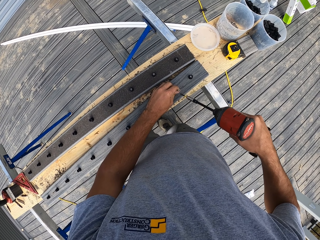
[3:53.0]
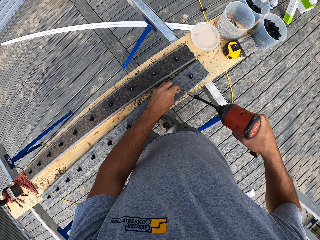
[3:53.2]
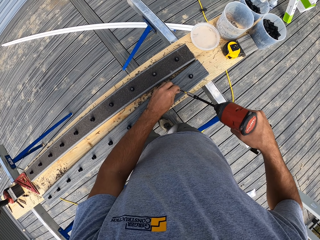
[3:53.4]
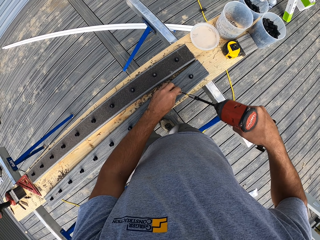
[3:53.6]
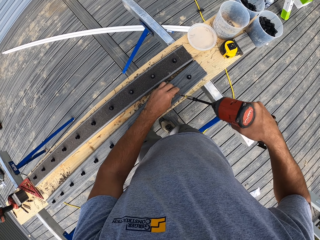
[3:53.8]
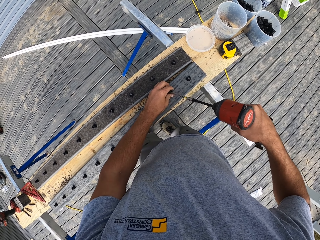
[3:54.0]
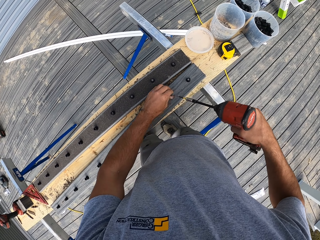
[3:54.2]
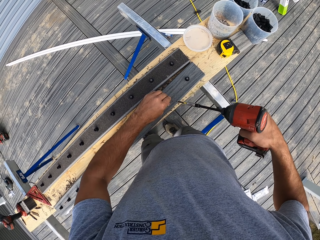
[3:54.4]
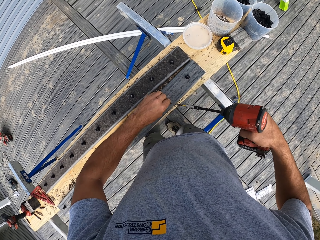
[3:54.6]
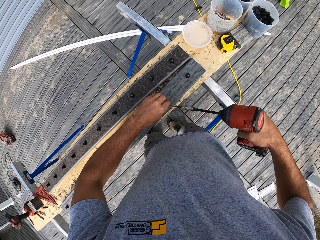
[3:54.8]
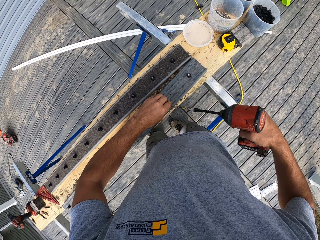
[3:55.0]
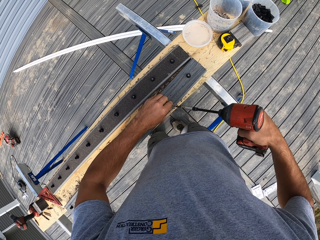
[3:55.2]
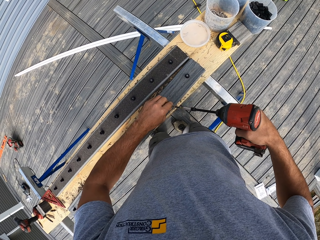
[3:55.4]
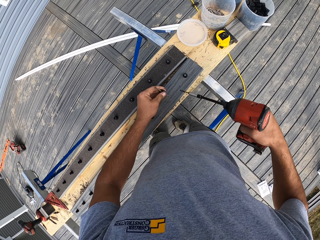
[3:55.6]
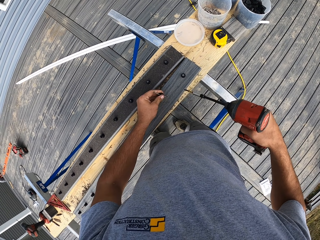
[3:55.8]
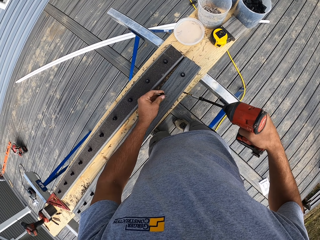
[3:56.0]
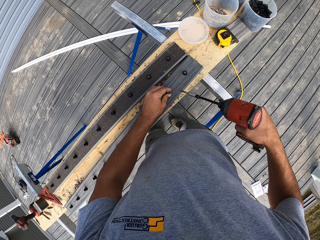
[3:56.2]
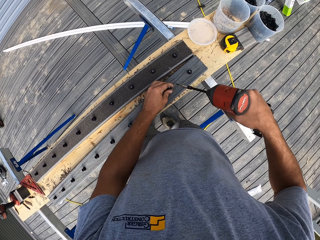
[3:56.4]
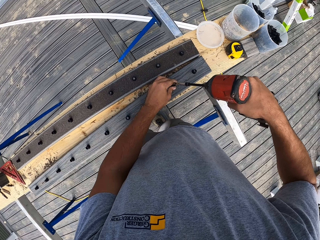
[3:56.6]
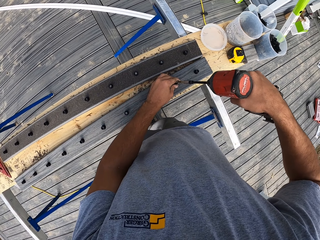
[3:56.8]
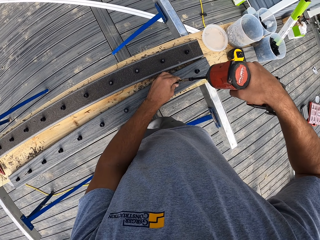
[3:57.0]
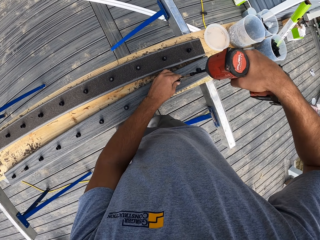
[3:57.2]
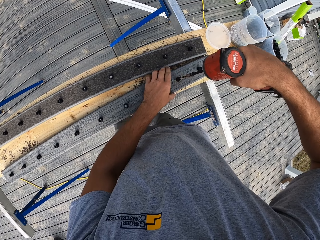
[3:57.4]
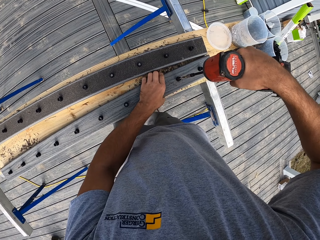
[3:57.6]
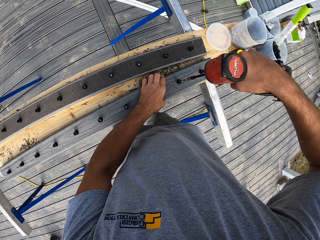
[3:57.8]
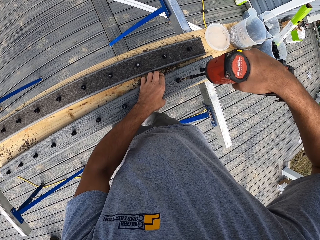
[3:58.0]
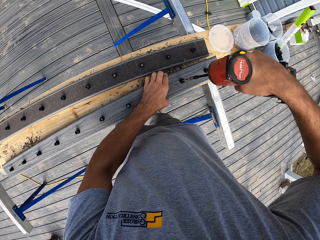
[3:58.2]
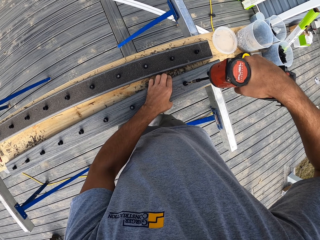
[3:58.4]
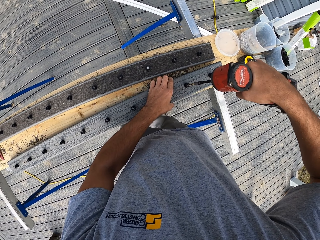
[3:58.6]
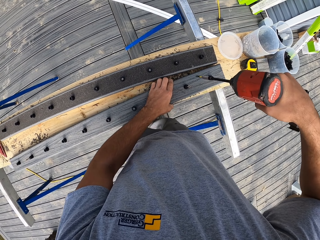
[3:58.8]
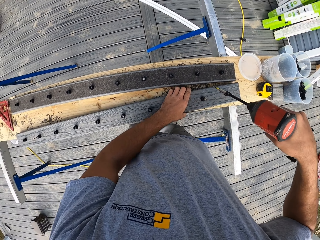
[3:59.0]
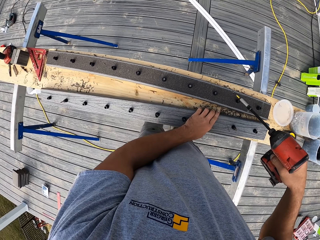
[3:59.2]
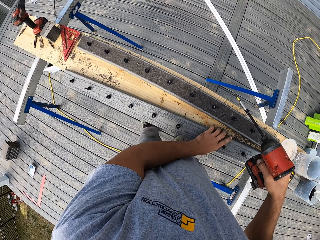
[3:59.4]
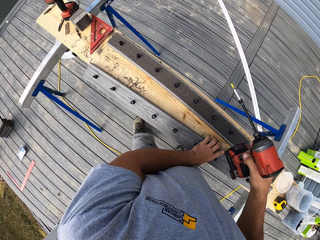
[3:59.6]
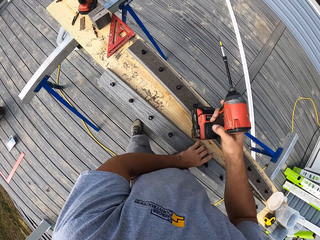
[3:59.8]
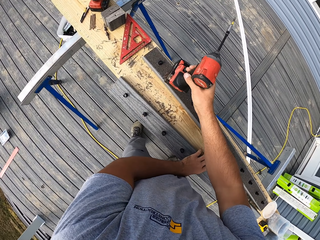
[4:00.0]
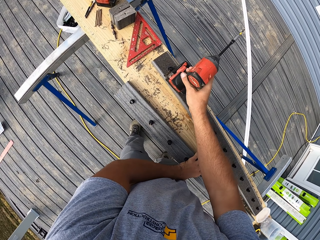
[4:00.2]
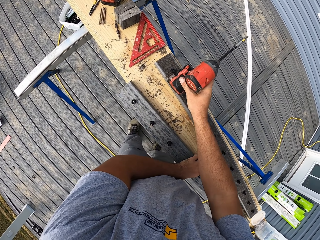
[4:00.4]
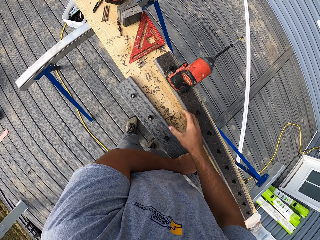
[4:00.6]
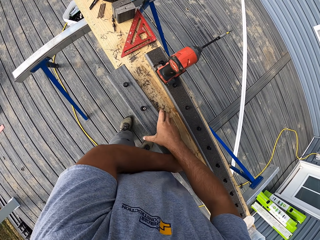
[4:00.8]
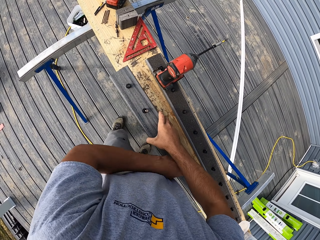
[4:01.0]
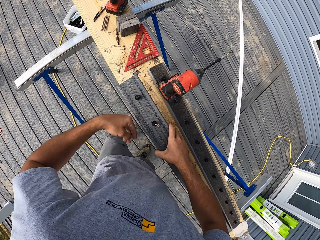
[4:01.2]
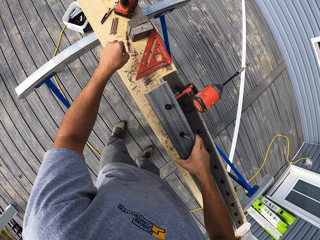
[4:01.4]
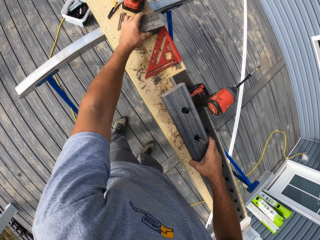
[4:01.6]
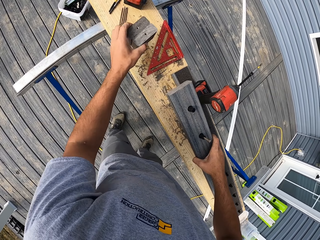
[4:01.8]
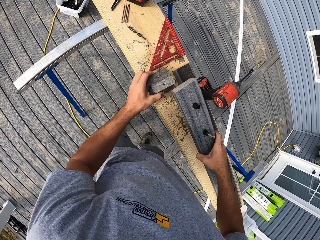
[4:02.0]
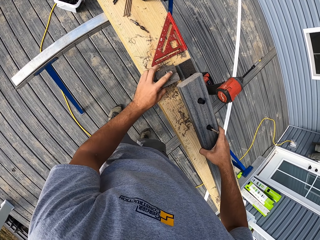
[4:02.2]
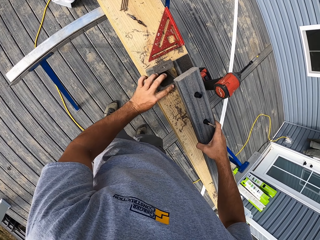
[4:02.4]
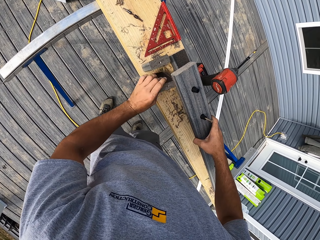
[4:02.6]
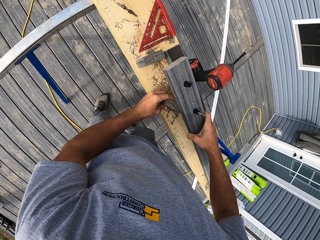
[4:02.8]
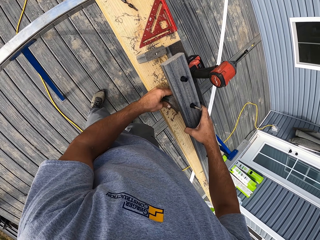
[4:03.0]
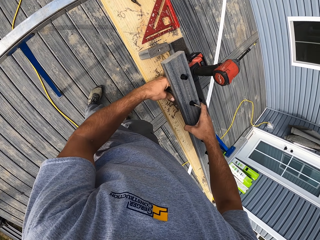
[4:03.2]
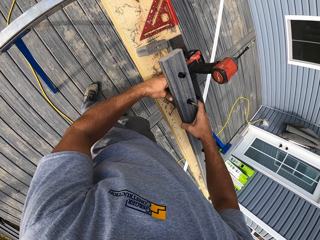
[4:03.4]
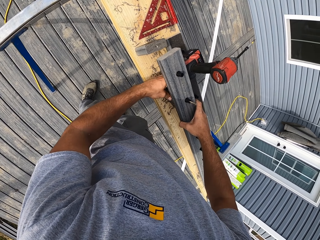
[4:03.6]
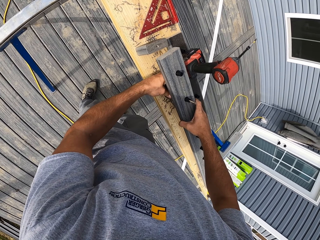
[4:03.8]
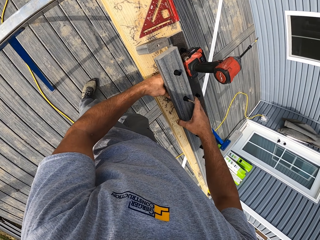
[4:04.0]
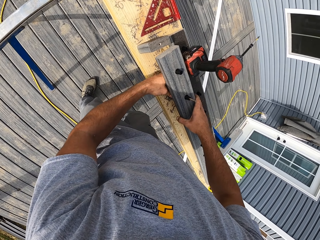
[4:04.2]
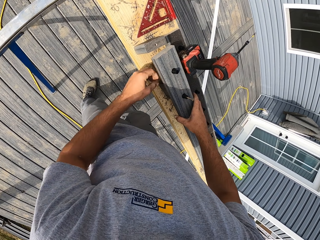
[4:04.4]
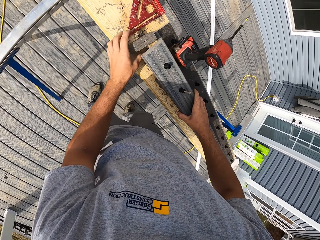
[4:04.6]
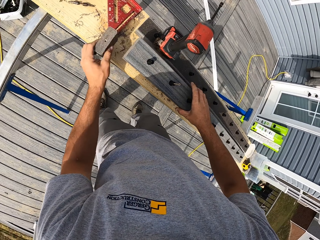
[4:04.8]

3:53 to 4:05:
The camera wearer fixes a nail with a drill. They move beside the bench. They put the impact drill on the bench. They lift the wood. They take a piece of wood. They place a piece of wood on the bench, and place the wood on a tiny wood.

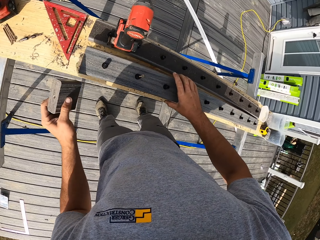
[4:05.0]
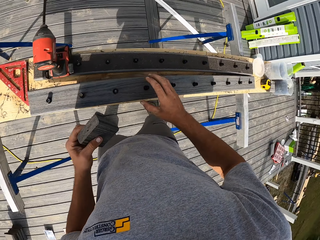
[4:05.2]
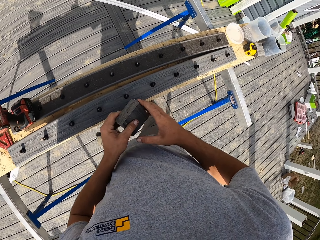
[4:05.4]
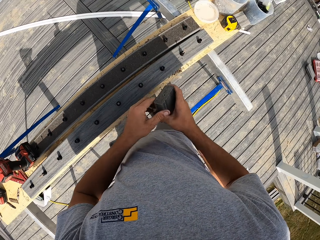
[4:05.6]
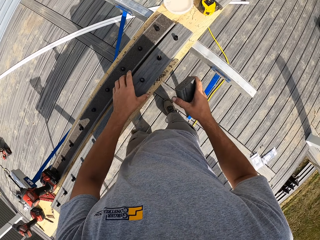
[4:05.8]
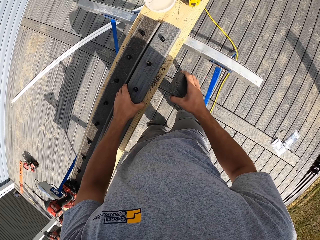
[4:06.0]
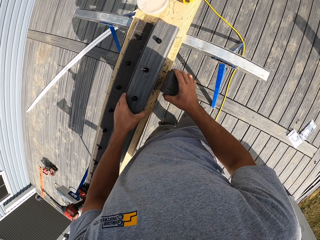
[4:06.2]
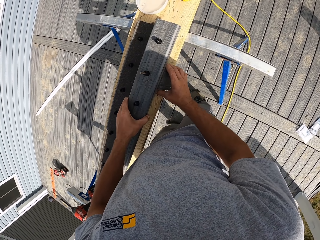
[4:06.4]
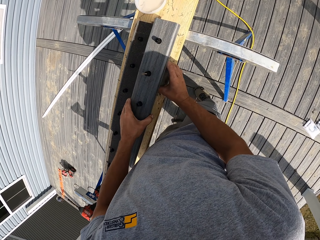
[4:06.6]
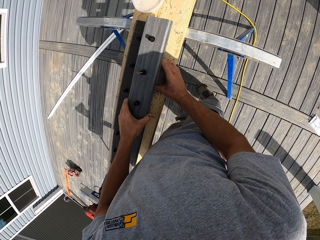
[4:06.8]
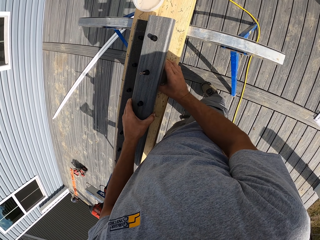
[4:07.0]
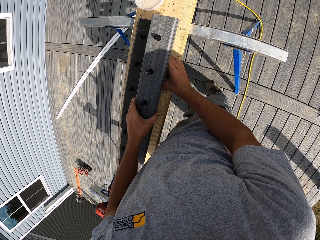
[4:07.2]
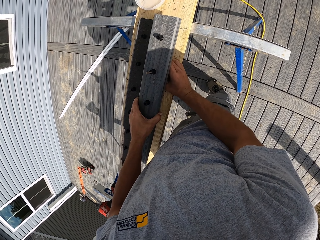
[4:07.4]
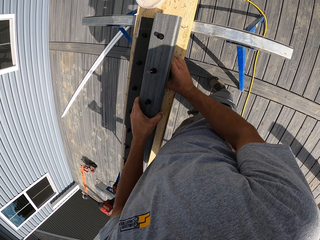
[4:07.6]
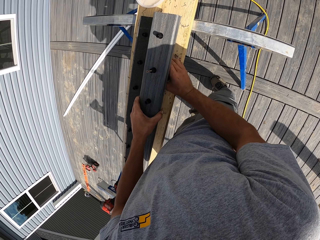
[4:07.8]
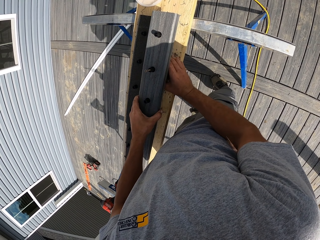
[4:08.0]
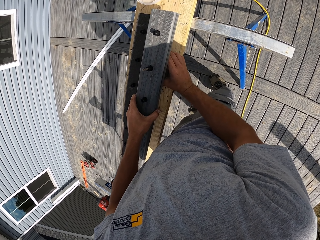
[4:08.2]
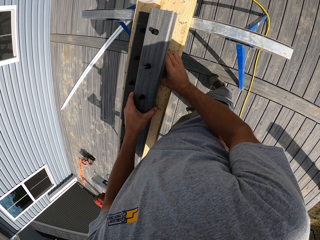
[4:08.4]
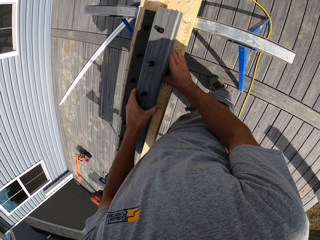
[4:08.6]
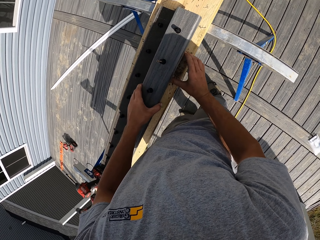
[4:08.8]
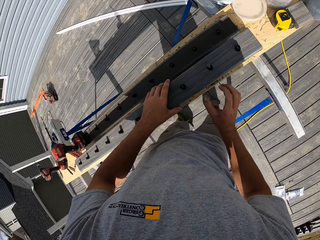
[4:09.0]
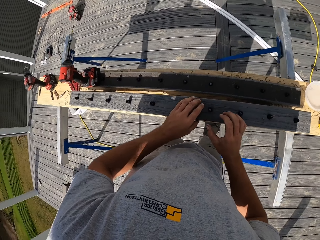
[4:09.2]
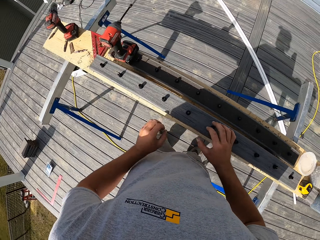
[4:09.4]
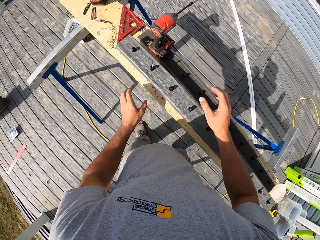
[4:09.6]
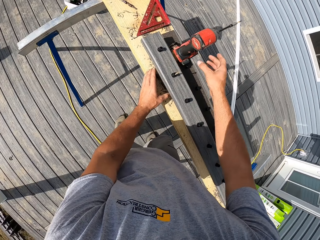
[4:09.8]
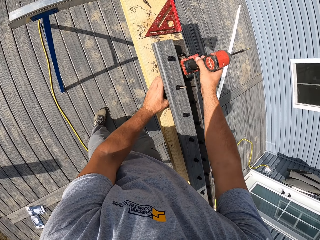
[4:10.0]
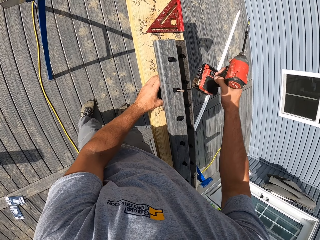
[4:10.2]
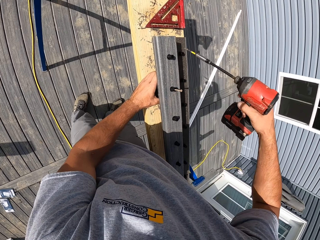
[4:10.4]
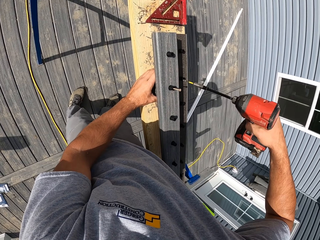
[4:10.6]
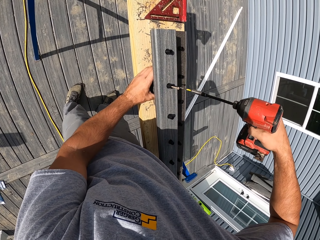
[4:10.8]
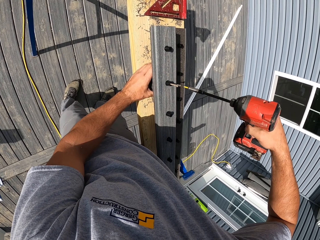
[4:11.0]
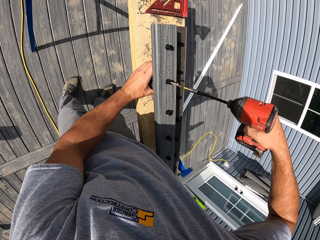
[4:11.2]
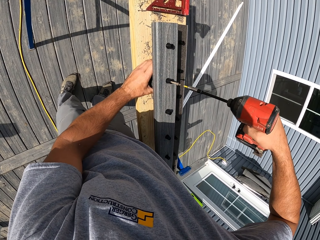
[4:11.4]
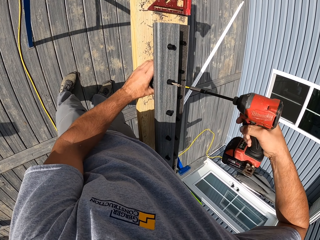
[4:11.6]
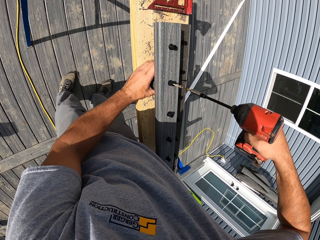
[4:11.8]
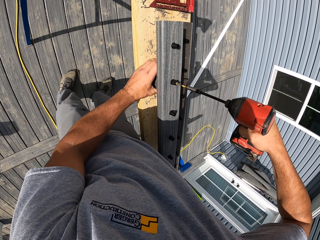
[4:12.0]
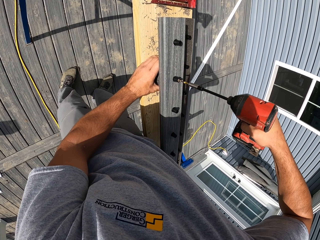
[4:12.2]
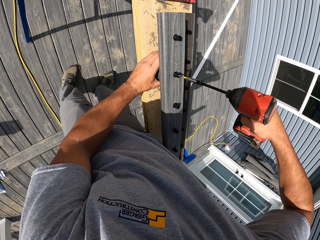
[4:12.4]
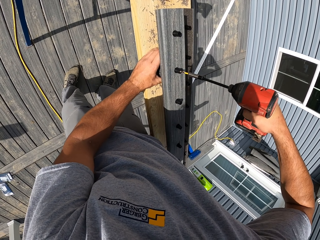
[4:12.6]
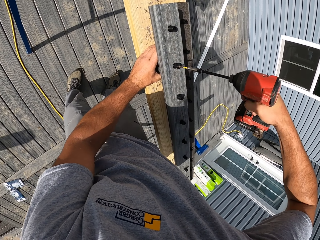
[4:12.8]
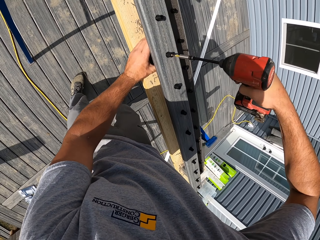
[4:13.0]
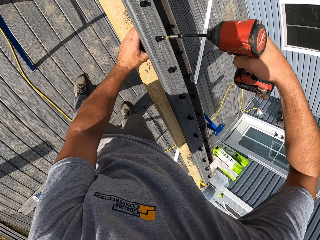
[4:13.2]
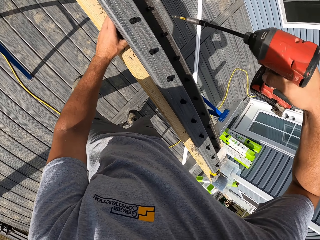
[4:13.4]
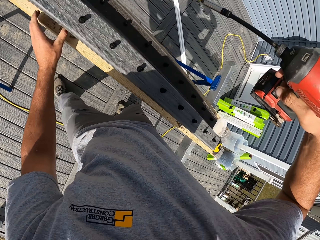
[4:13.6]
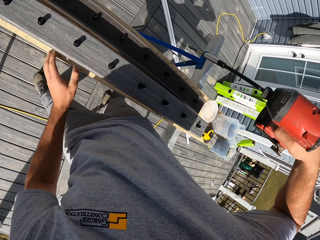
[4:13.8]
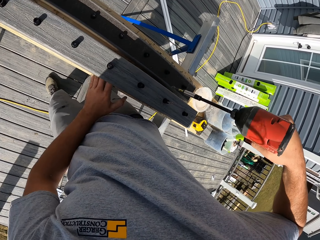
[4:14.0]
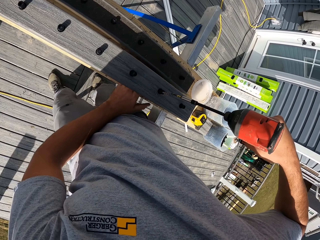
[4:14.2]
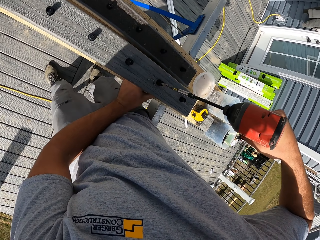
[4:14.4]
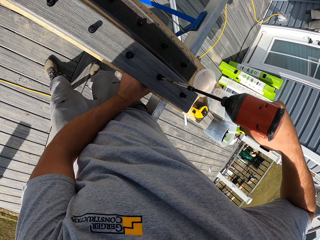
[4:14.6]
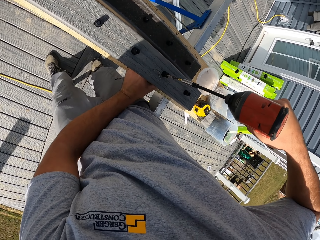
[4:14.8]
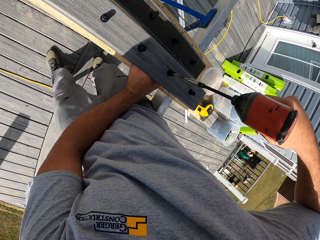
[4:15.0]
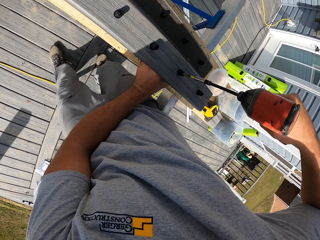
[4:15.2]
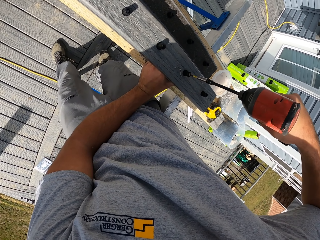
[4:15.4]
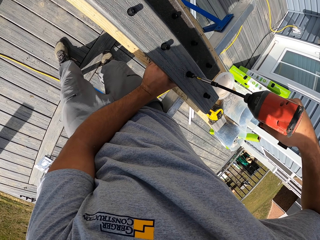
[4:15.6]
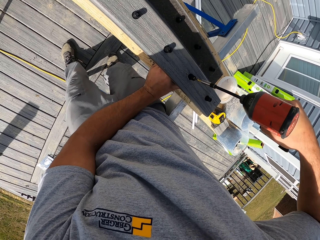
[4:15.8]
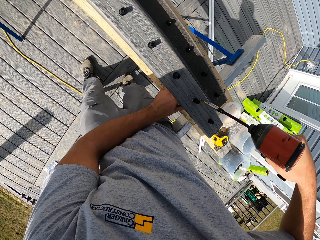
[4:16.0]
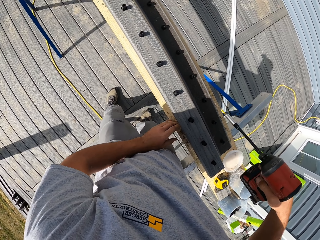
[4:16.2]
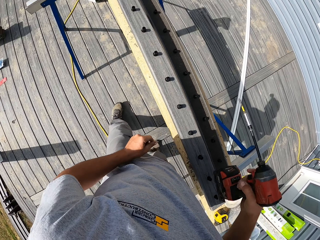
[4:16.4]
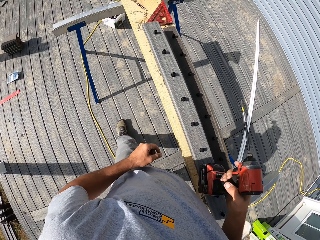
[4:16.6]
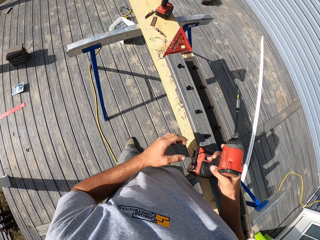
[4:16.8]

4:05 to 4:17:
The camera wearer picks up a small piece of wood. They move the piece of wood to the right hand. They walk around the workshop. They lift the larger wood. They place the piece of wood under the large one. They look around. They turn beside the bench. They take an impact driver. They adjust a screw. They fix a nail on a piece of wood. They move beside a bench. They fix another nail on the piece of wood. They adjust a screw.
